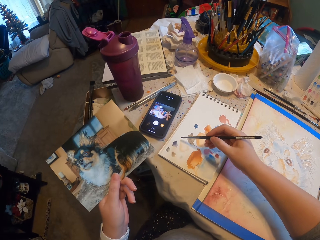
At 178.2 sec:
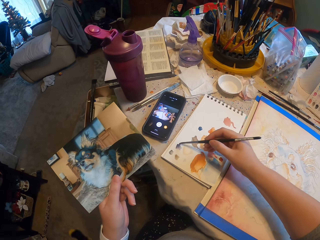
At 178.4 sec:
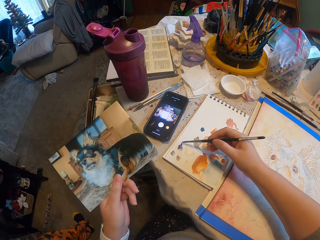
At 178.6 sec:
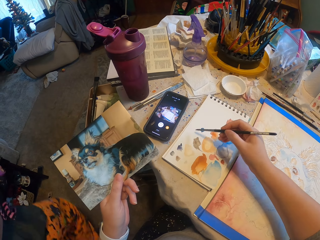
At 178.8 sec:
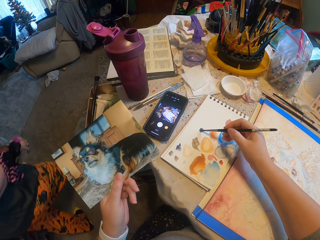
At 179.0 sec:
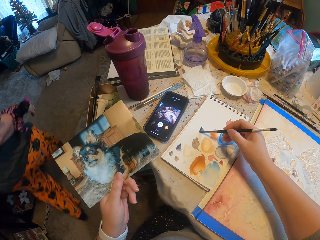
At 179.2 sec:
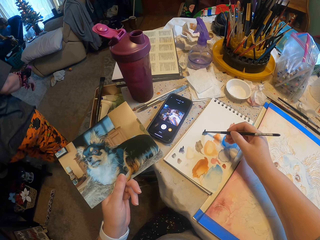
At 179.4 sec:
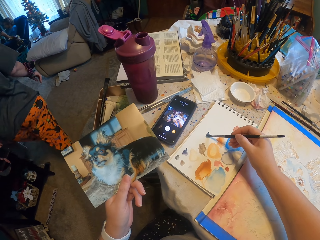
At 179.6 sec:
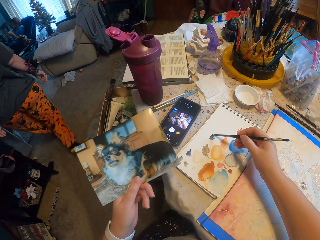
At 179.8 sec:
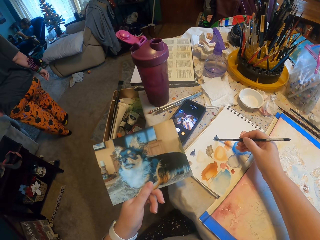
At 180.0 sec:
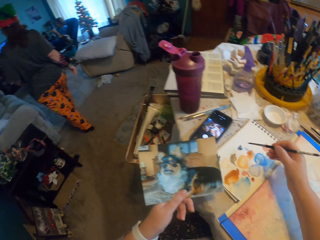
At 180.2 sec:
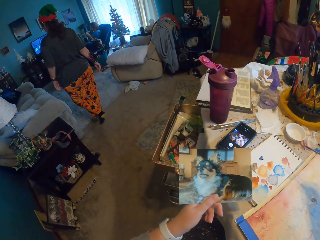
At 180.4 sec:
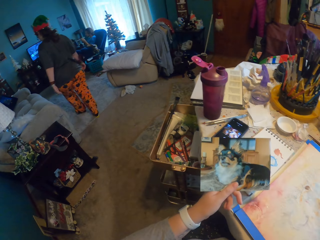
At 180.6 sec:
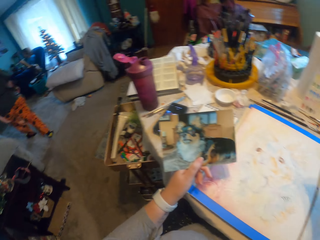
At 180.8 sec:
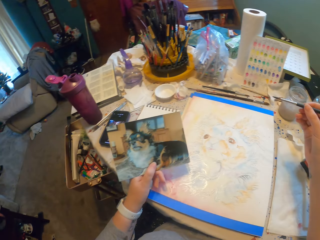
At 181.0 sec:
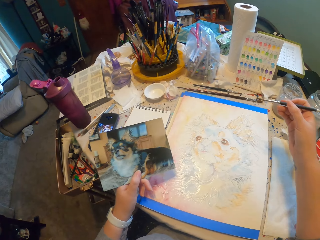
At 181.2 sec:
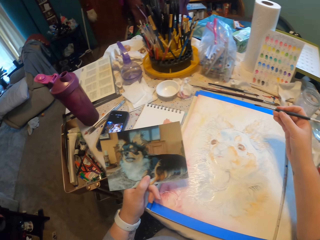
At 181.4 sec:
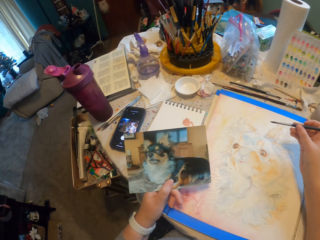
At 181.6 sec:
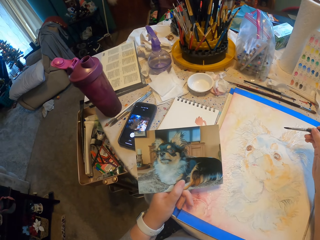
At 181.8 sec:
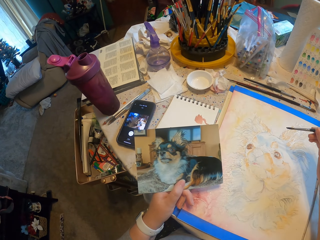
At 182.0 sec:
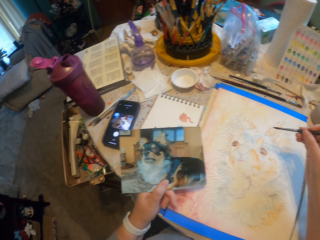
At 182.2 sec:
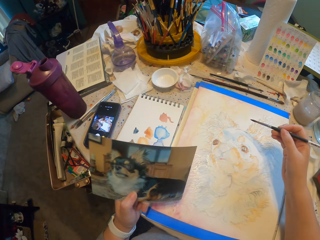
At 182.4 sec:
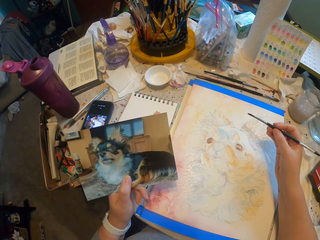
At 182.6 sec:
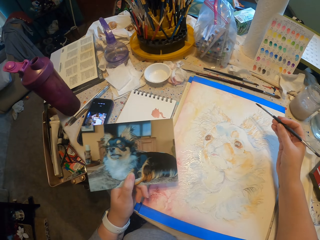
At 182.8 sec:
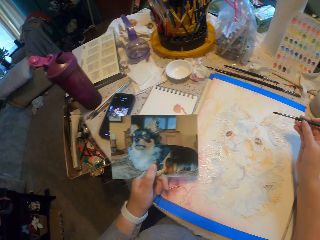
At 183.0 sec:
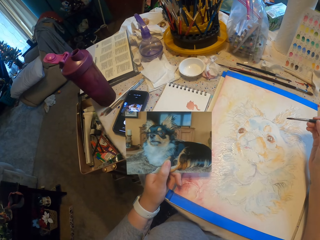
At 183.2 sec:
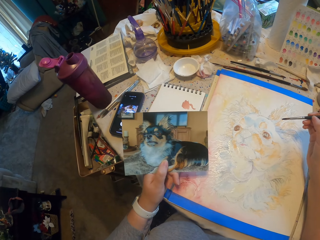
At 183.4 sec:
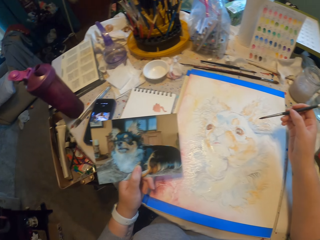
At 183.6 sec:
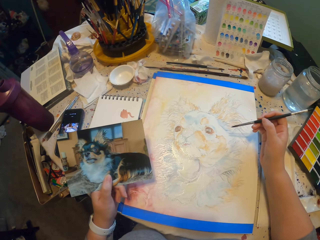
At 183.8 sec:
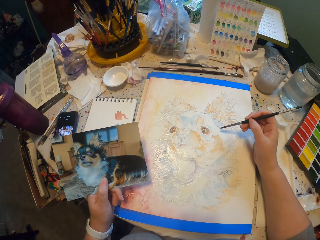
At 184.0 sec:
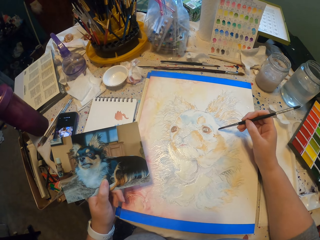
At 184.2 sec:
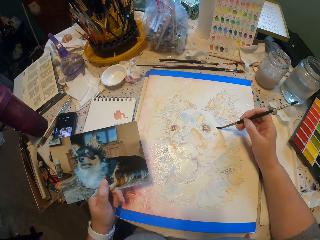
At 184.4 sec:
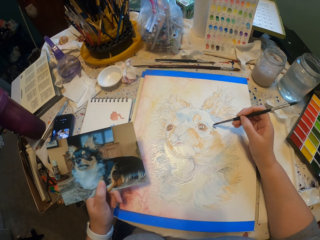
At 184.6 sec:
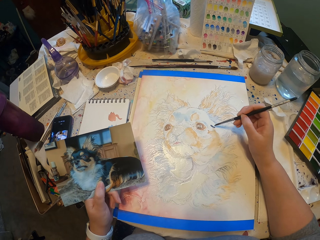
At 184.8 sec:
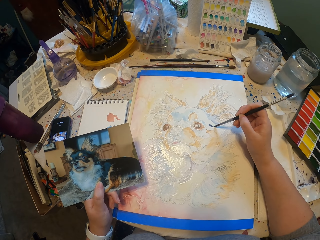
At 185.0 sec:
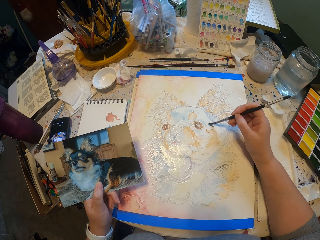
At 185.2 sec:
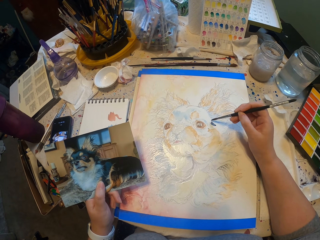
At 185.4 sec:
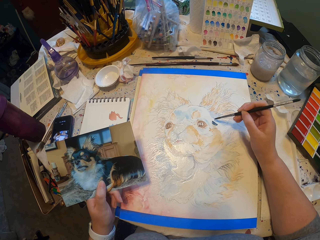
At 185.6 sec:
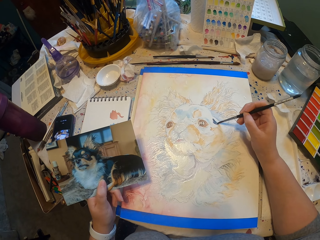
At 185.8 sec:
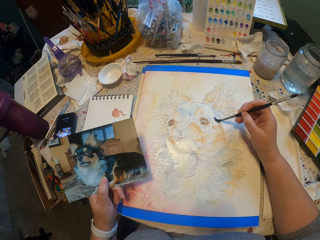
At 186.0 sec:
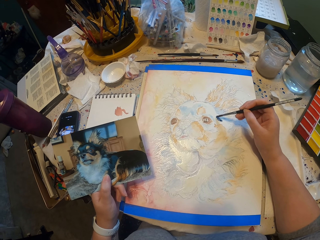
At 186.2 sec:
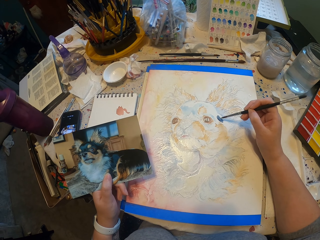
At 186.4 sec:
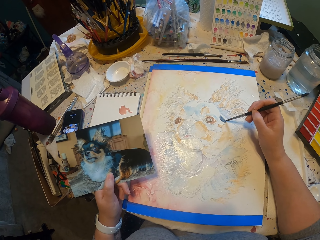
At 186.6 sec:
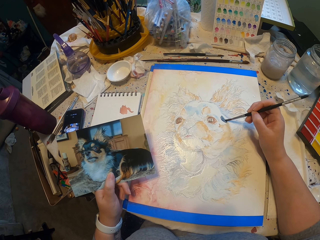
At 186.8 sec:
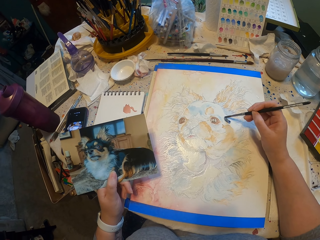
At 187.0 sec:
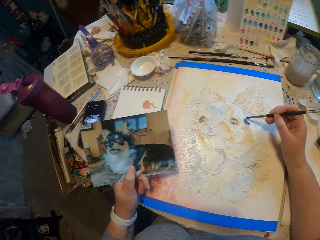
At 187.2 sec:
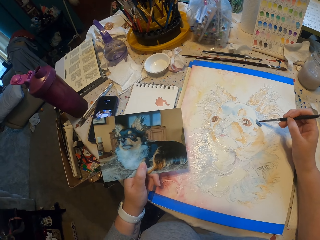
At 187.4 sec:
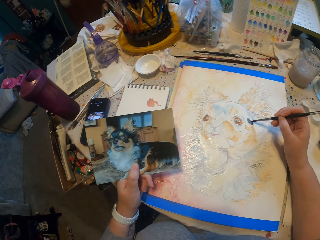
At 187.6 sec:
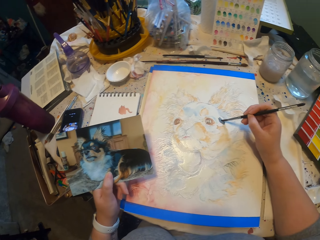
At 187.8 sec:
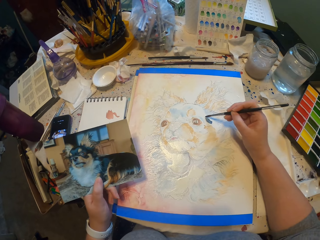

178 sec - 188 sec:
The camera wearer mixes the color on the board. They rub the brush on a paper. They paint the art.

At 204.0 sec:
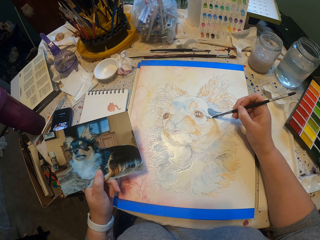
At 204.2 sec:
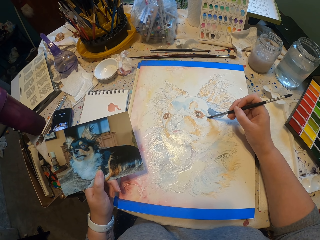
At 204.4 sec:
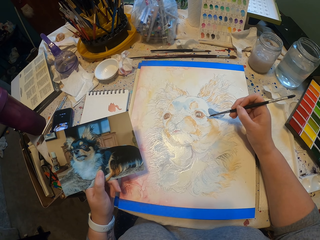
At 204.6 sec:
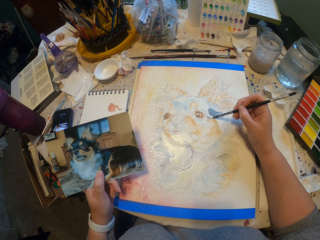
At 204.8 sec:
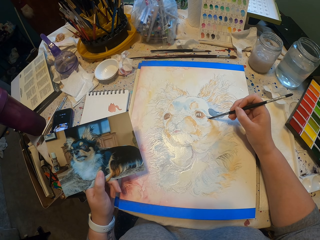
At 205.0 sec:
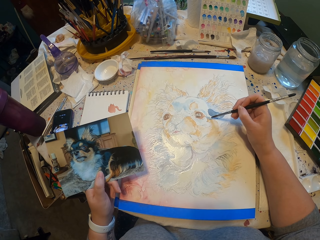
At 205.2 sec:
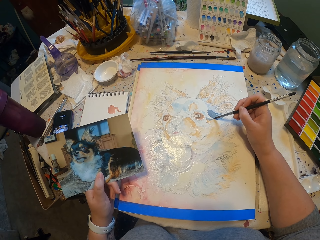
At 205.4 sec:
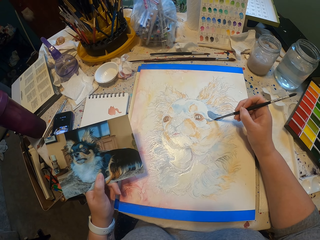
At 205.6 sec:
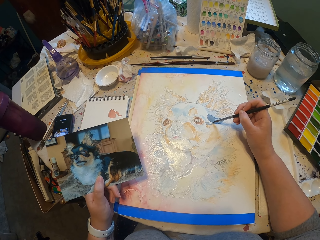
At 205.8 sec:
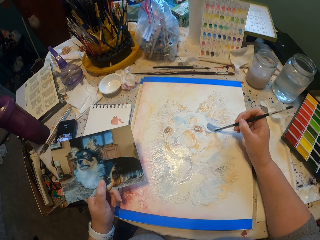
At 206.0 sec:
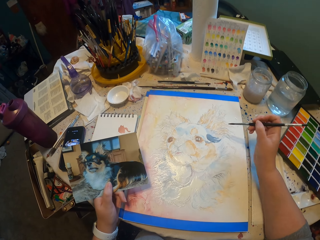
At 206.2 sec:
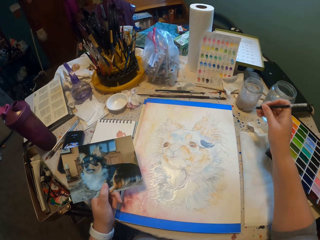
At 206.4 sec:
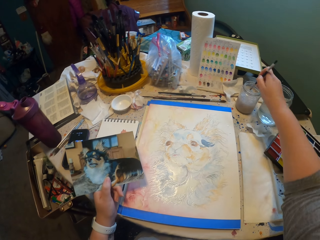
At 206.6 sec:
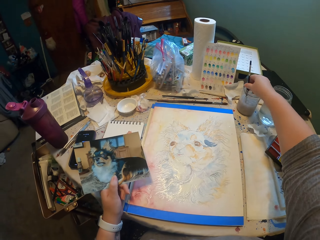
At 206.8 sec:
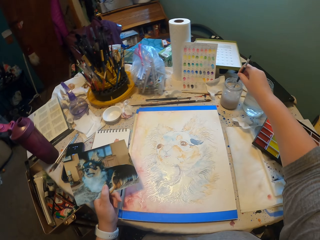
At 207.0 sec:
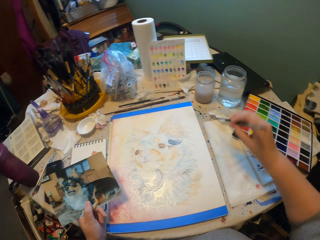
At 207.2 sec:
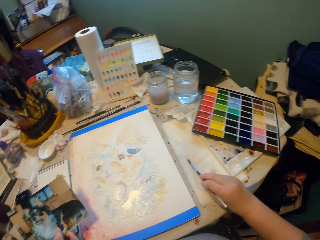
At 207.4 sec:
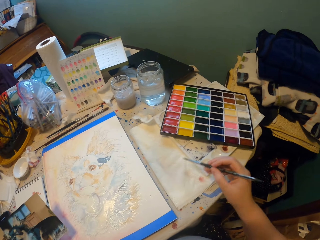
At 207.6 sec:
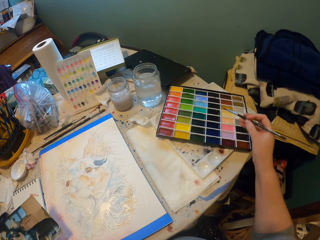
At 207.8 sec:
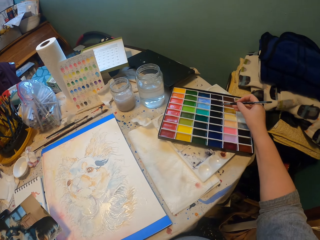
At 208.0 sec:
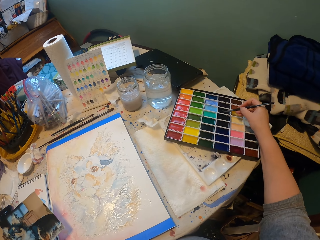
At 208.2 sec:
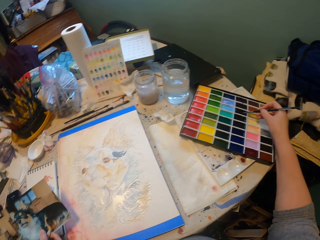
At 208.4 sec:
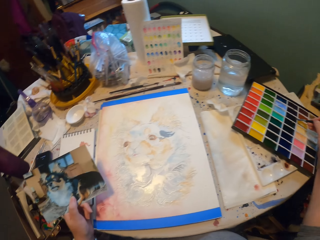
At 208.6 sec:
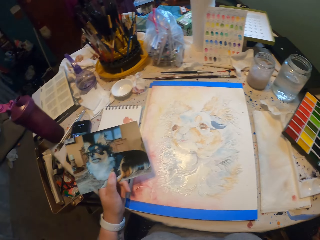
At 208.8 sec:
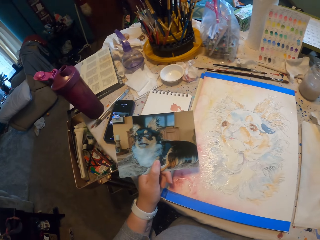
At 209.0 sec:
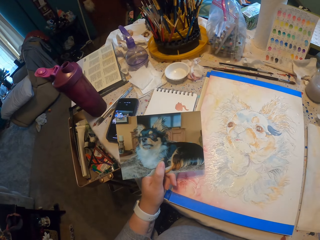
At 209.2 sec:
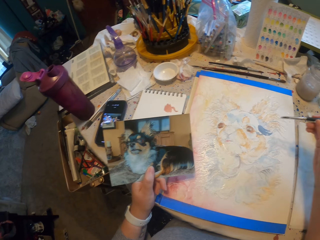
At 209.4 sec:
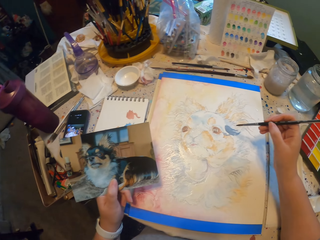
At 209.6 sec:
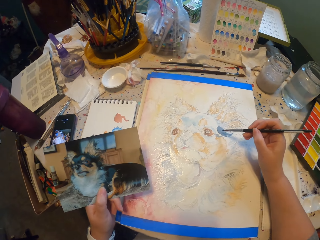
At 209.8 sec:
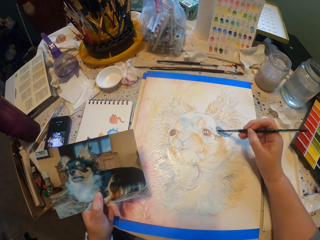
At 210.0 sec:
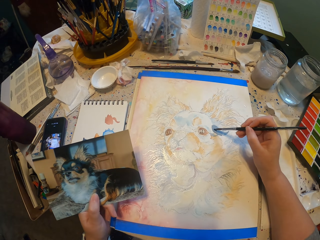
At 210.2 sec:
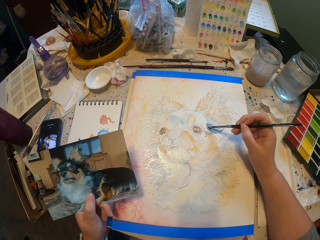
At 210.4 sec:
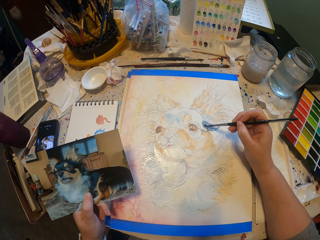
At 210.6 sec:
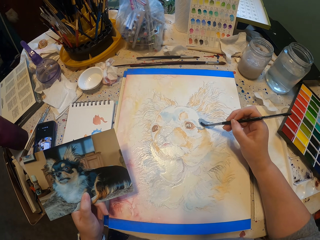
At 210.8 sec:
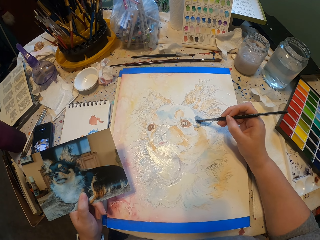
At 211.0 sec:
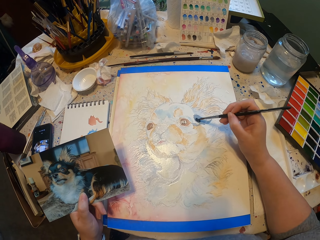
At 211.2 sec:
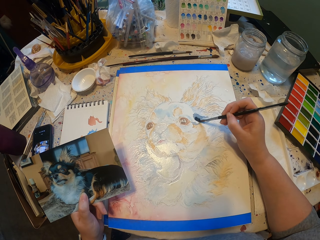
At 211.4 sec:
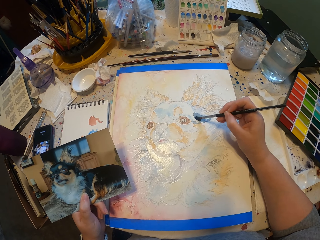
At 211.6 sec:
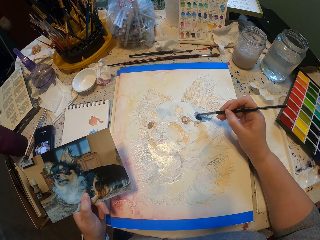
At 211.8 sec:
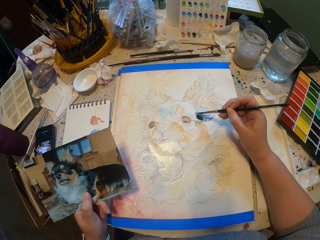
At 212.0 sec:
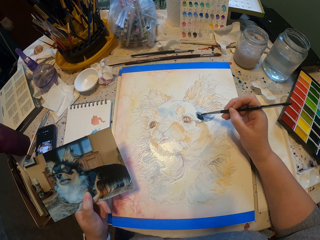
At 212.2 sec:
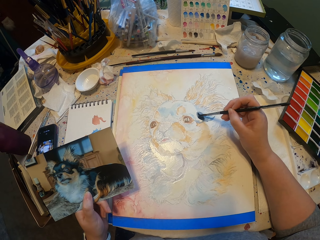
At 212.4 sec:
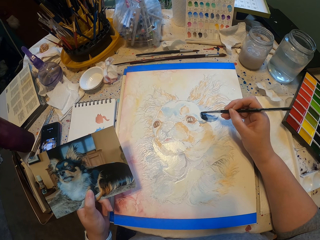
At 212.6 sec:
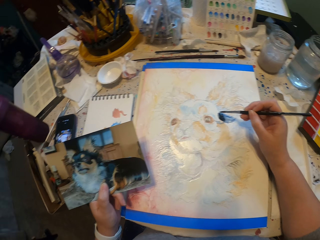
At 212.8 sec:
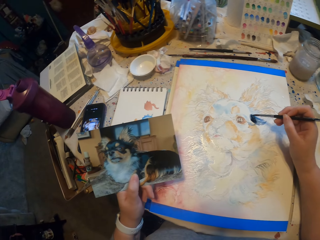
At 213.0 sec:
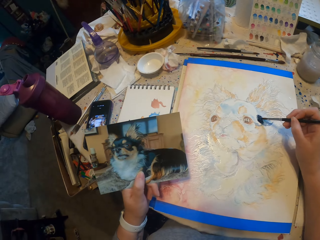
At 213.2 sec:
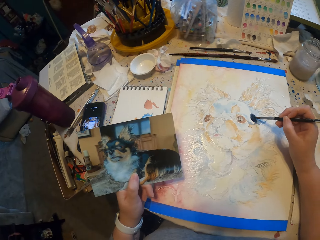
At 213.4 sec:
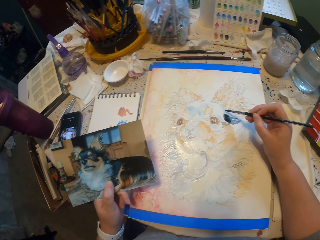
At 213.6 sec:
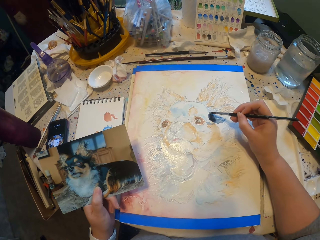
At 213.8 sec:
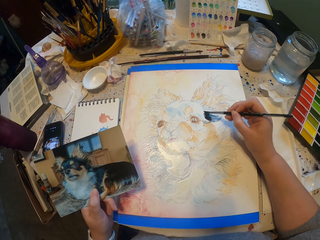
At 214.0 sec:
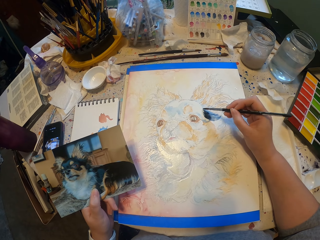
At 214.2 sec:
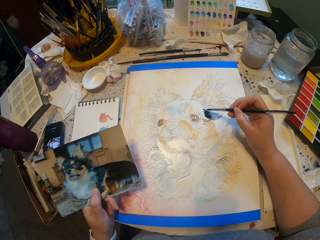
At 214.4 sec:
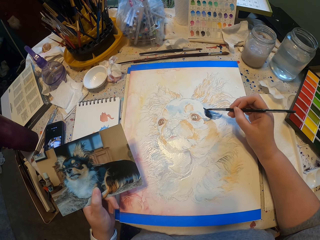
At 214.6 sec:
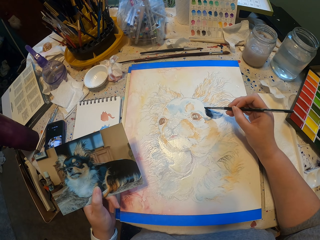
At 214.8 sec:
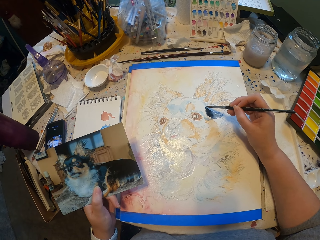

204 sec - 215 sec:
The camera wearer looks on the picture and paints on paper. They dip the painting brush in water. They dry the excess water in a tissue. They pick the color from the palette using the brush. They rub the brush on the watercolor. They paint the art.
